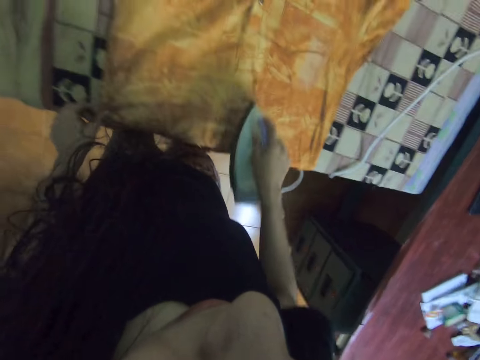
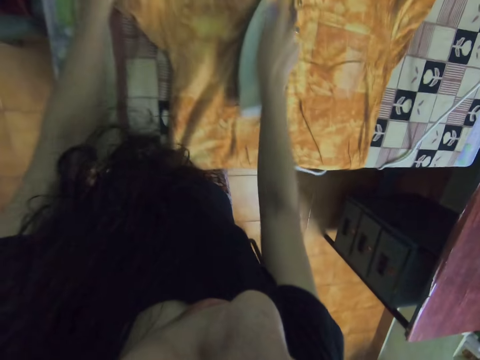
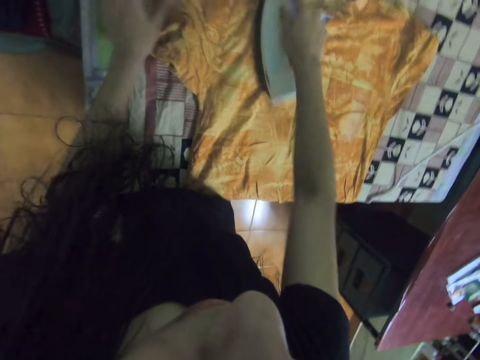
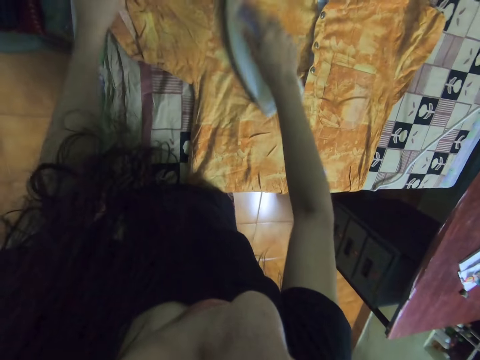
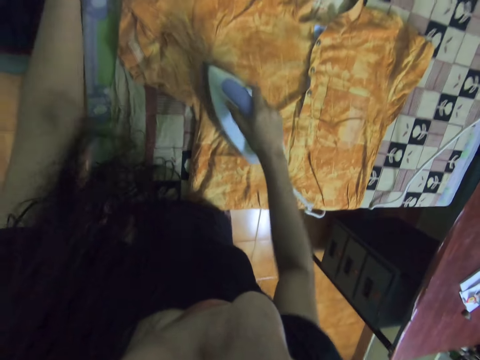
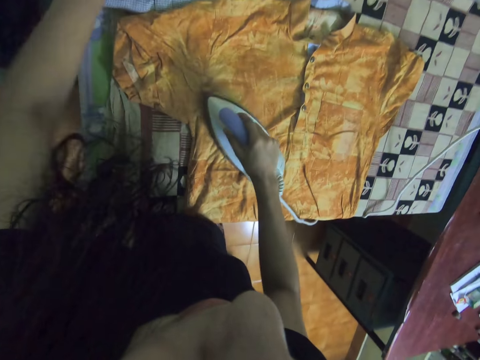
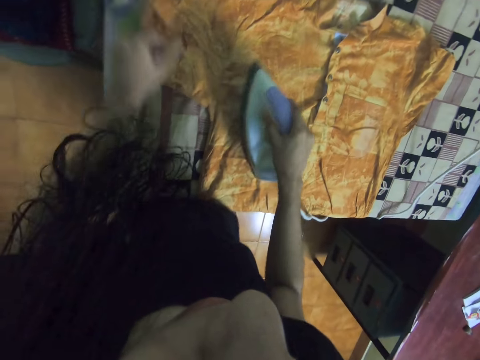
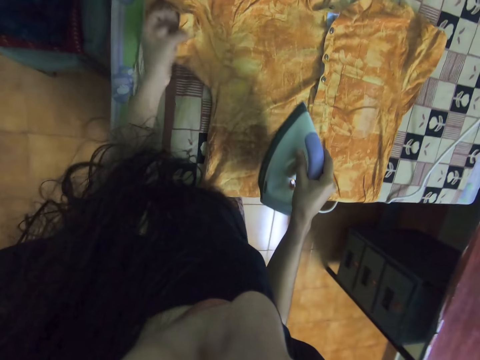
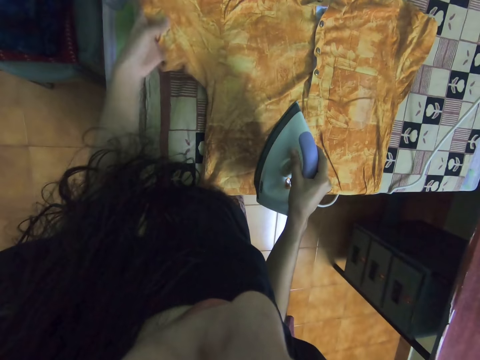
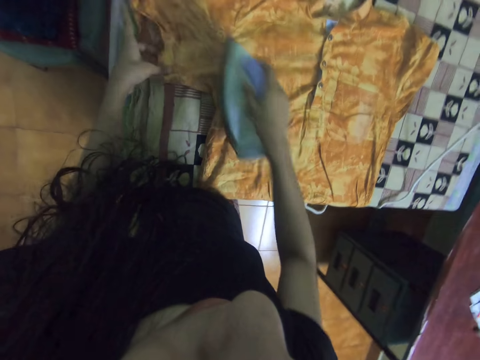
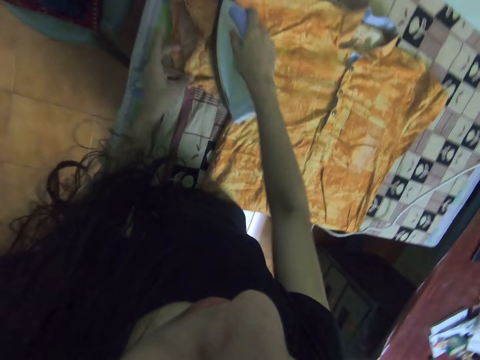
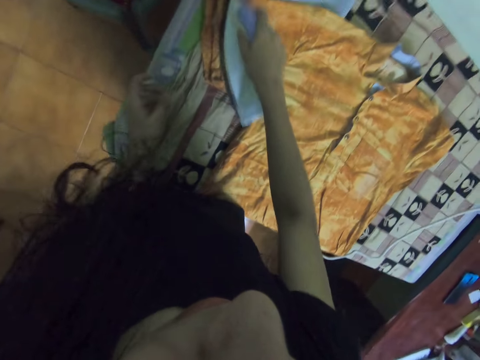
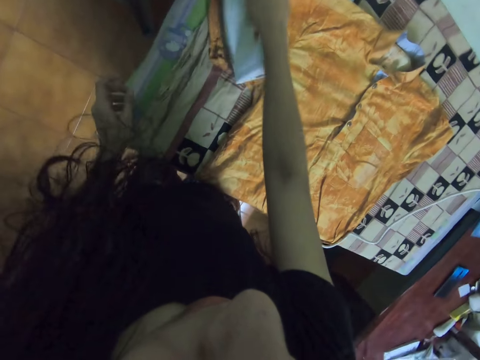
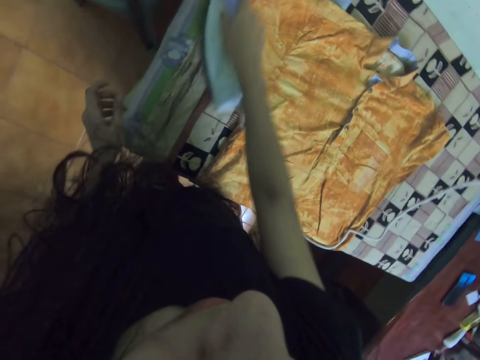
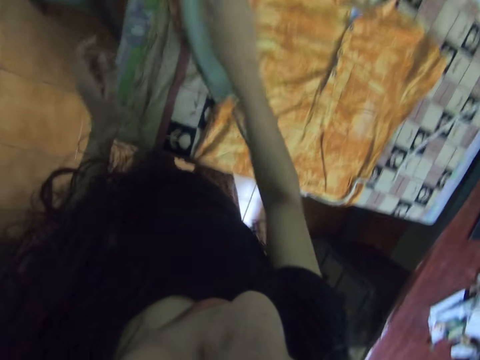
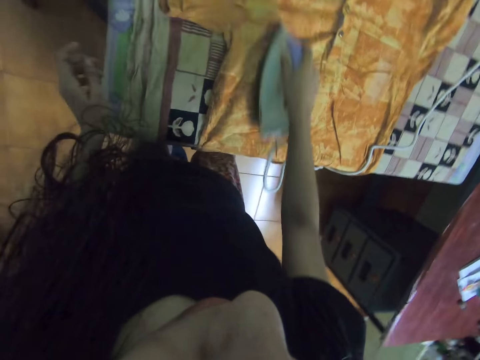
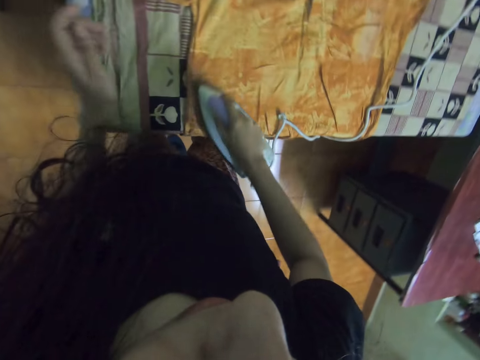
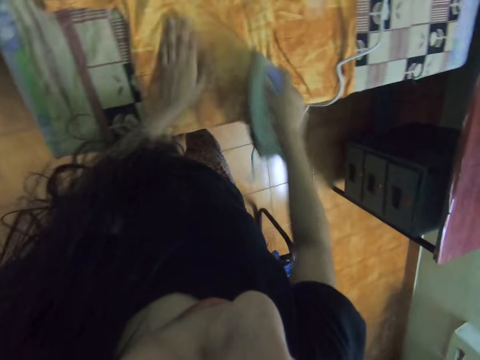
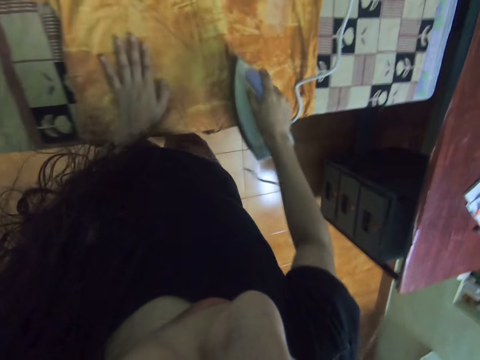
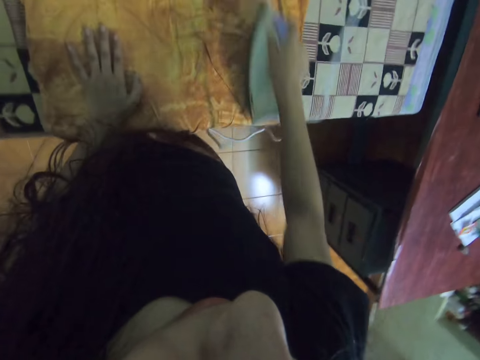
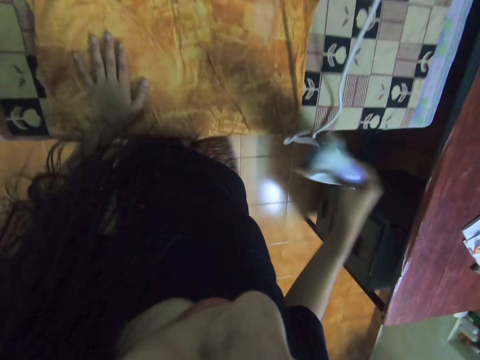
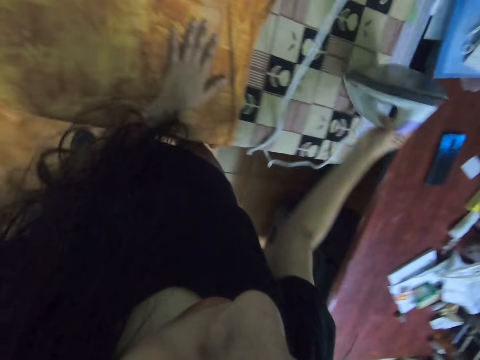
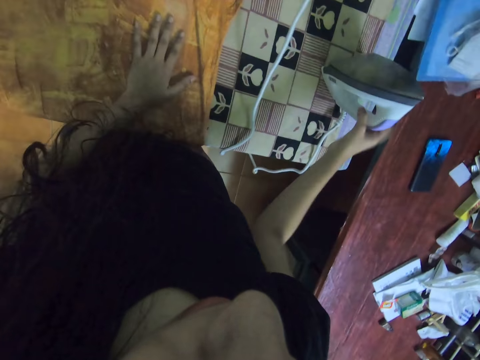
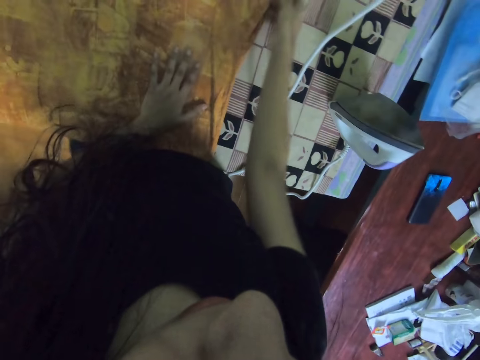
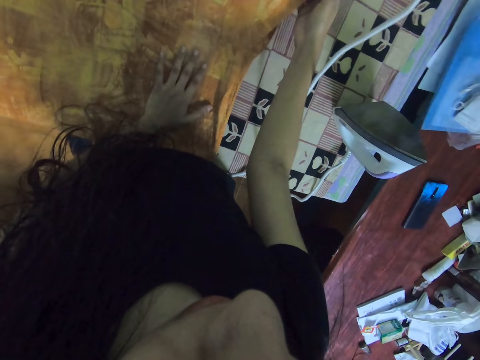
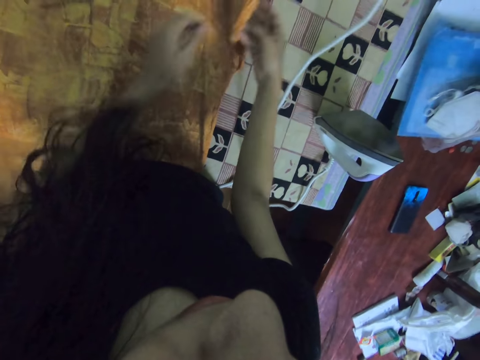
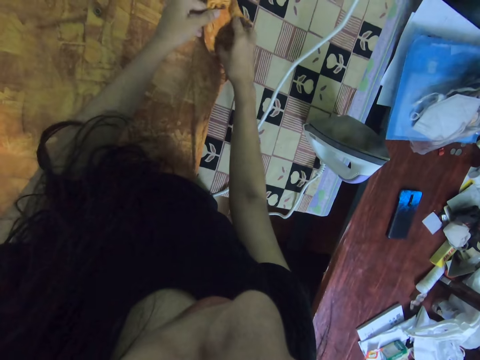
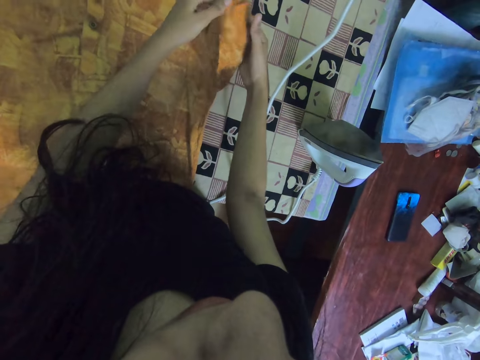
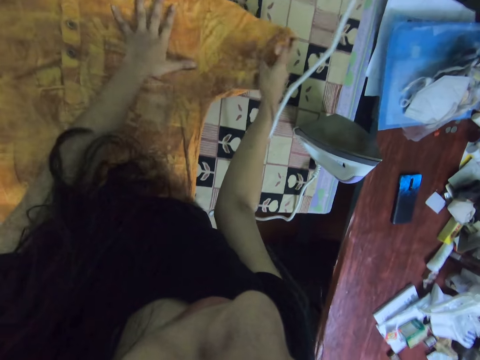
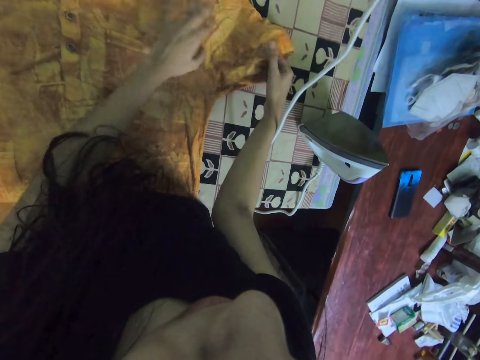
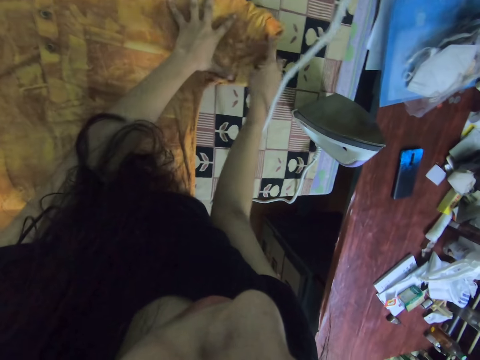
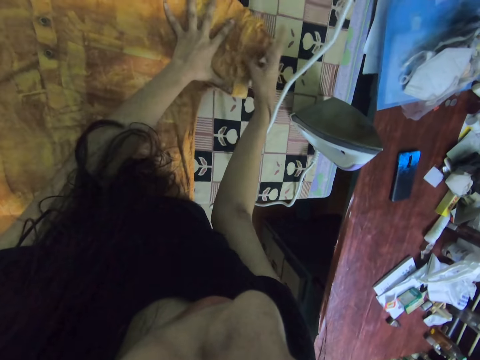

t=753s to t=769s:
The camera wearer moves the cloth with the left hand. They iron the cloth with an iron. They move the left hand. They align the cloth with the left hand. They iron the cloth with the iron. They touch the cloth with the left hand. They iron the cloth with the iron. They touch the cloth with the left hand and place the iron on the table with the right hand. They align the cloth with the right hand. They align the cloth with both hands.

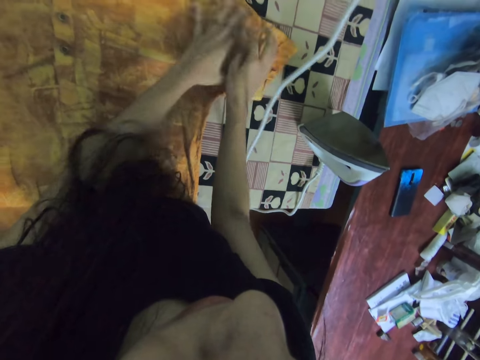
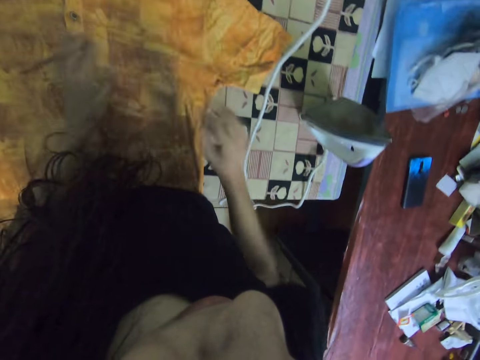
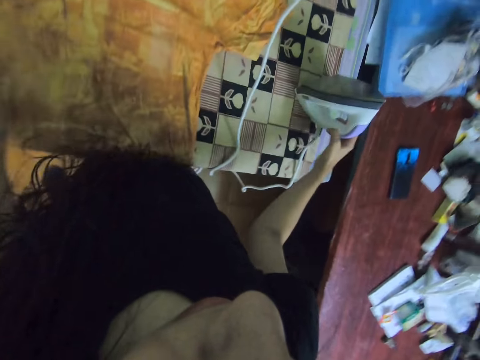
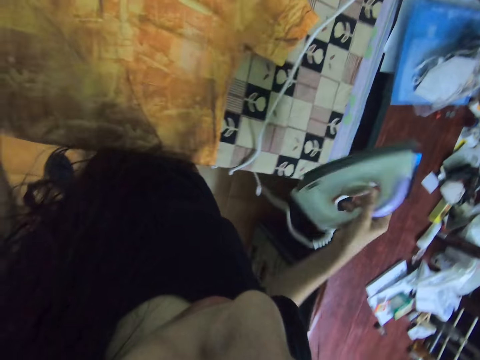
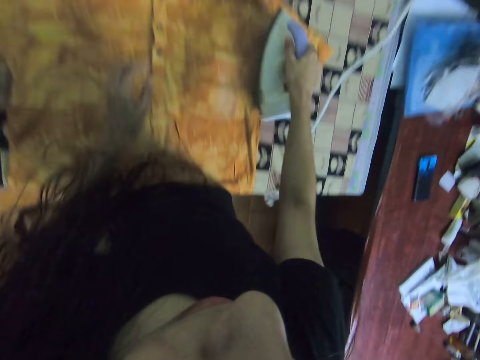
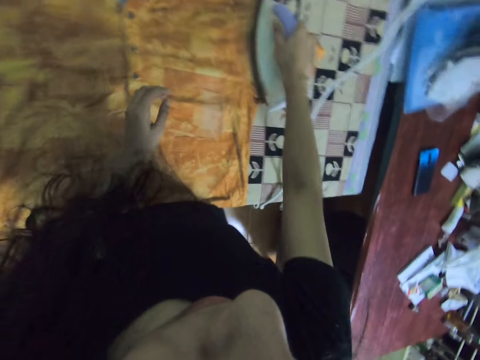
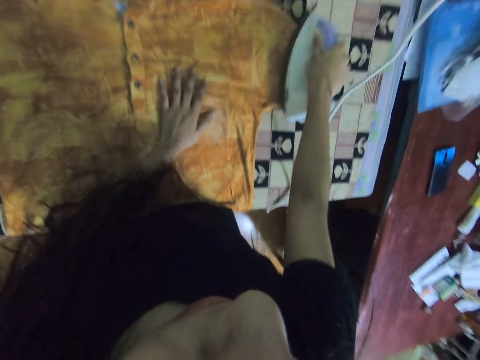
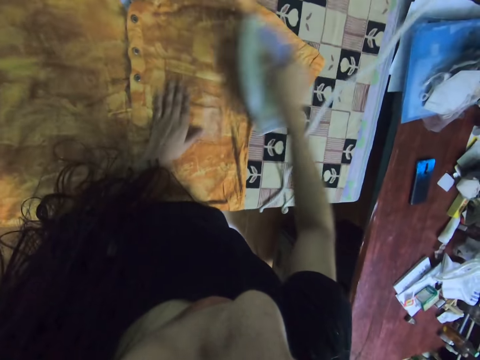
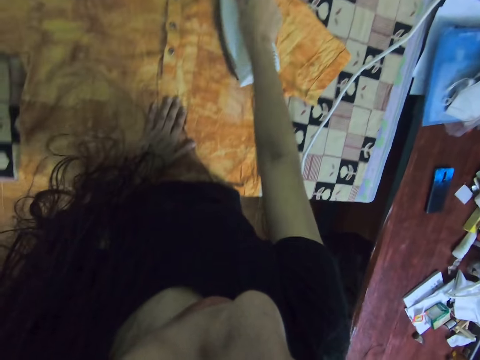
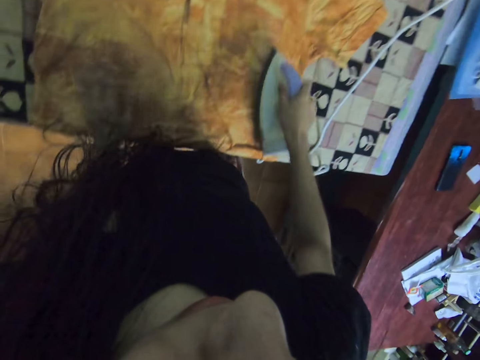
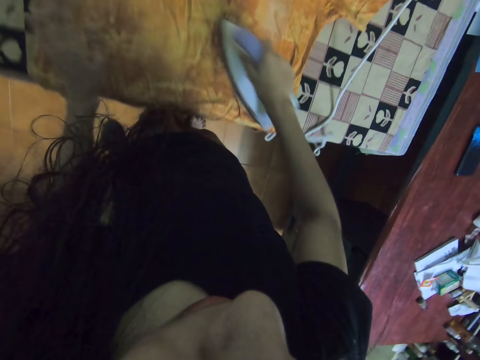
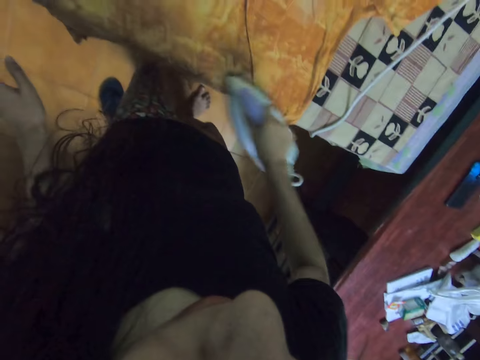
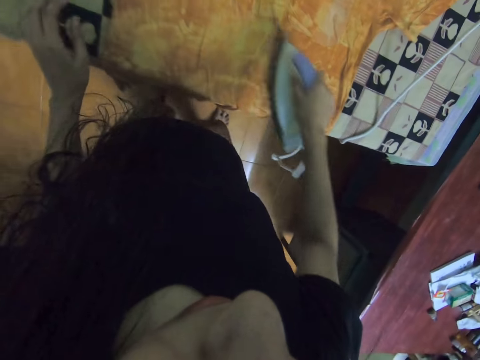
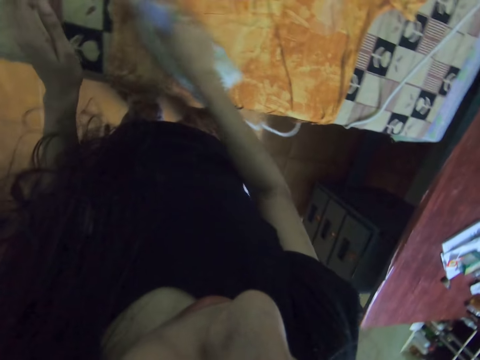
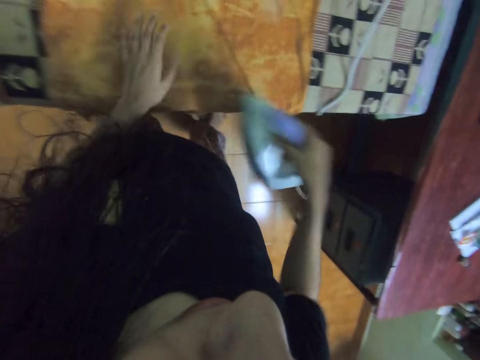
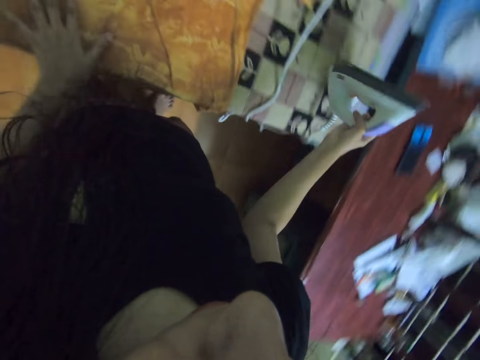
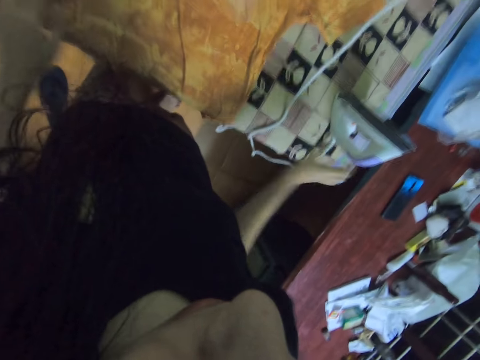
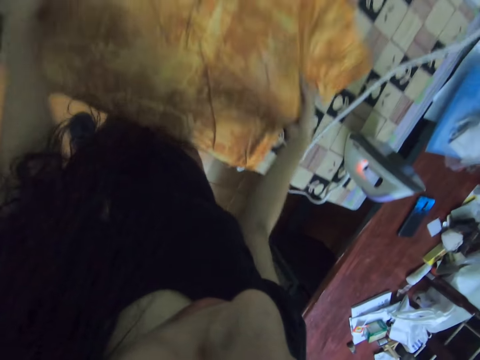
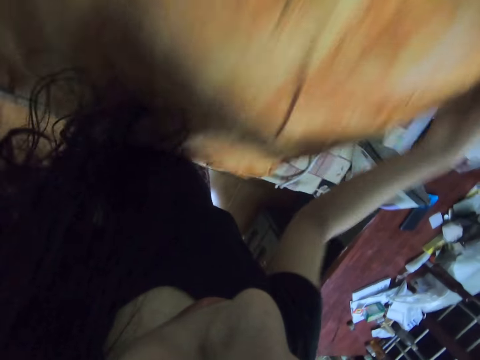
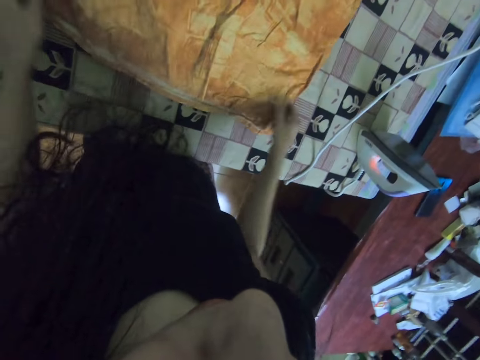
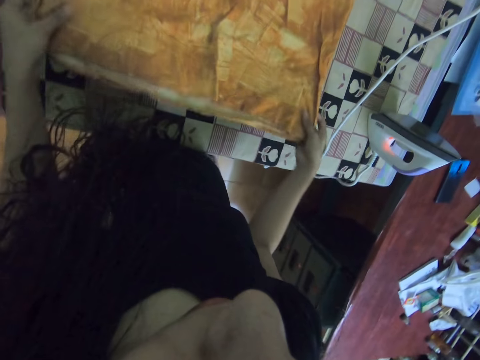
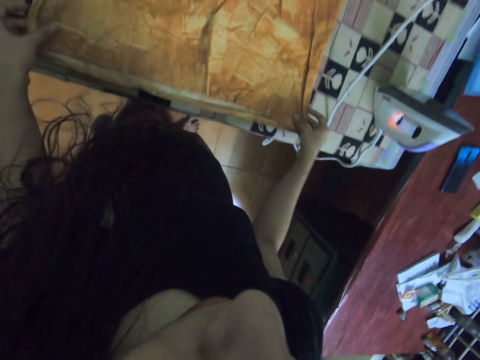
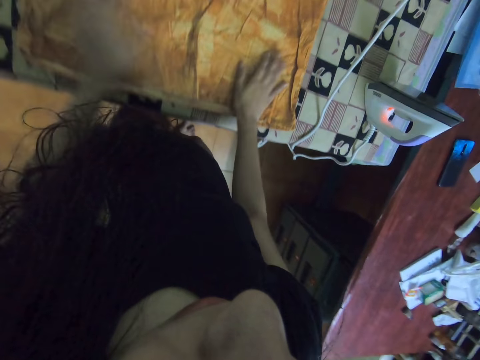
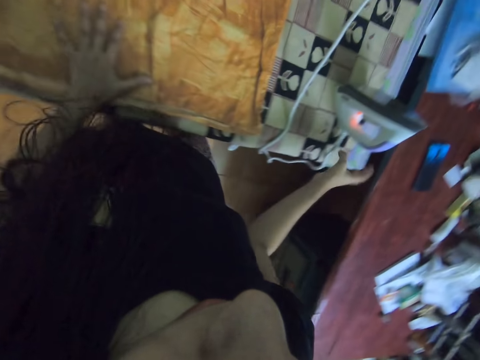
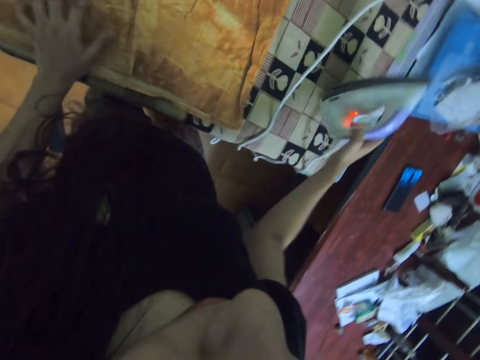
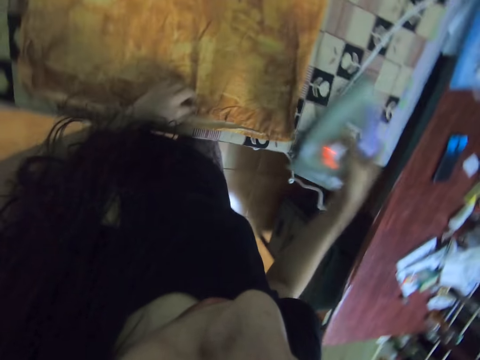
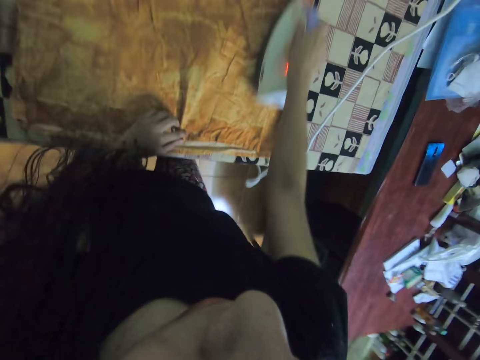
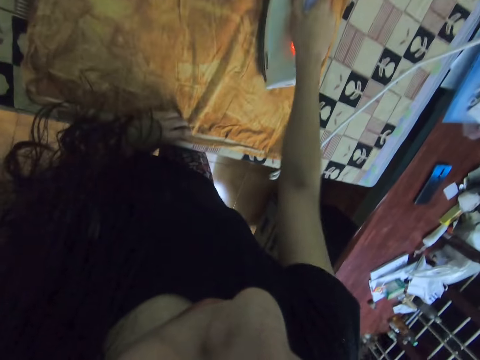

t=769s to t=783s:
The camera wearer picks up the iron from the table with the right hand. They iron the cloth or shirt with the iron. They move the left hand and touch the cloth with the left hand. They put the iron on the table. They drop the cloth on the table with the right hand. They pick up the cloth from the table with both hands. They drop the cloth on the table with both hands. They pull the shirt. They align the cloth with both hands and touch the cloth with both hands. They pick up the iron from the table with the right hand. They iron the cloth with the iron.
